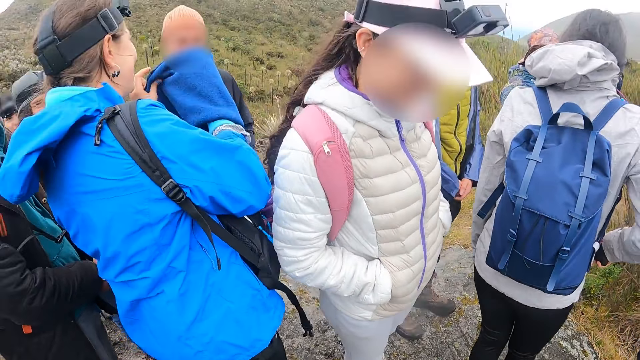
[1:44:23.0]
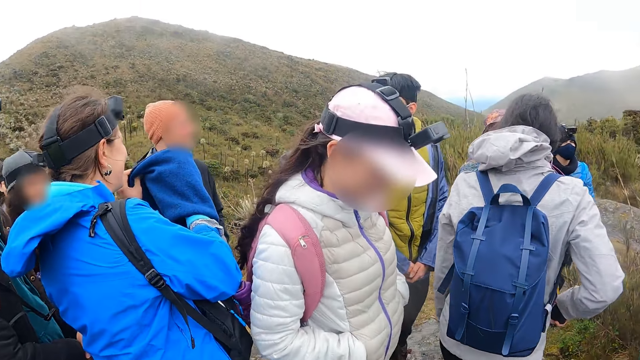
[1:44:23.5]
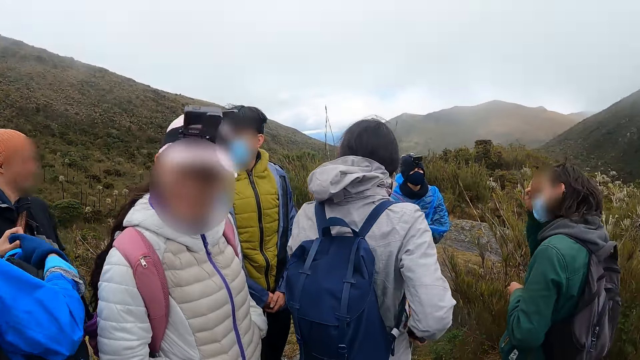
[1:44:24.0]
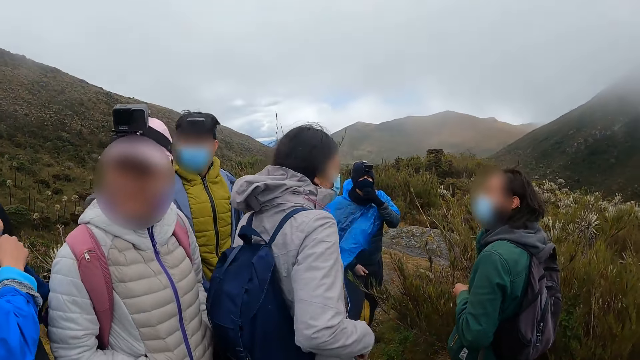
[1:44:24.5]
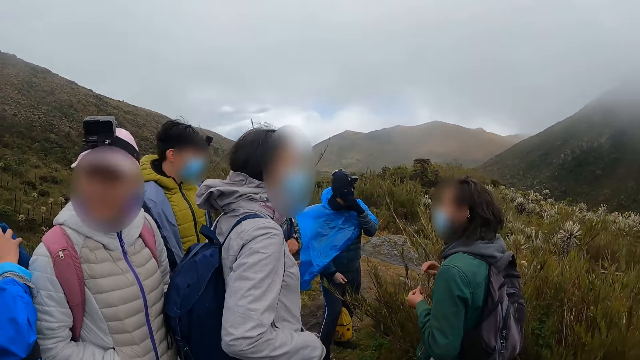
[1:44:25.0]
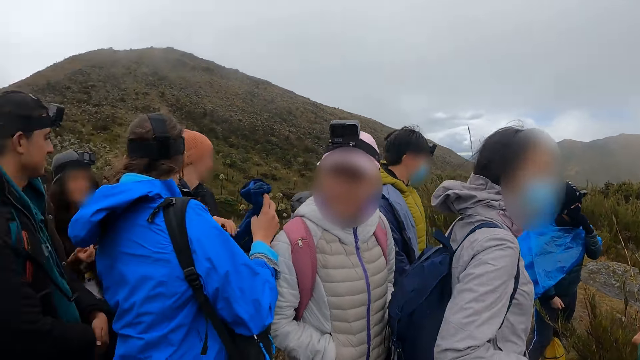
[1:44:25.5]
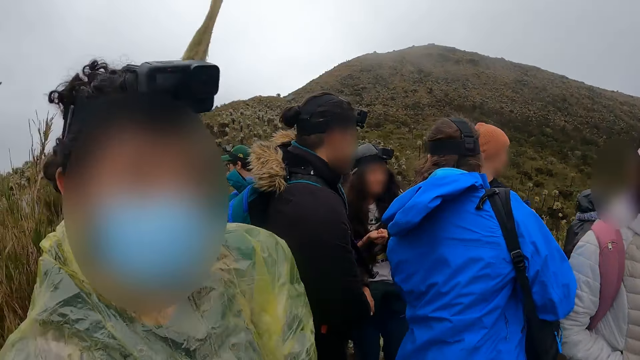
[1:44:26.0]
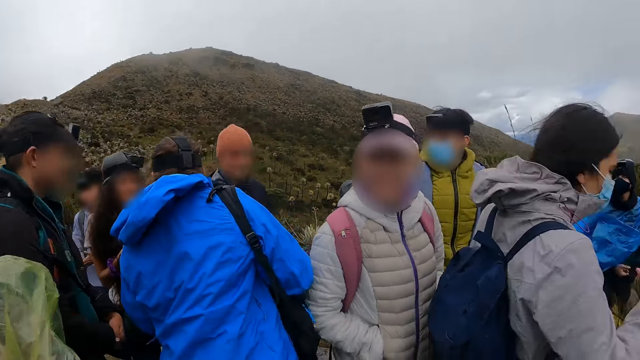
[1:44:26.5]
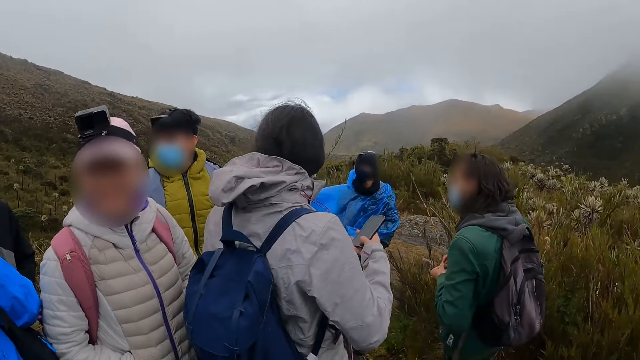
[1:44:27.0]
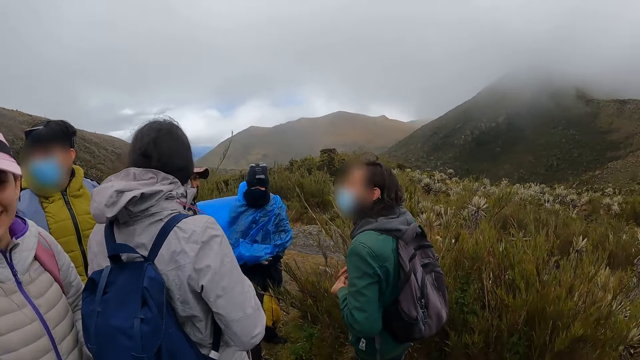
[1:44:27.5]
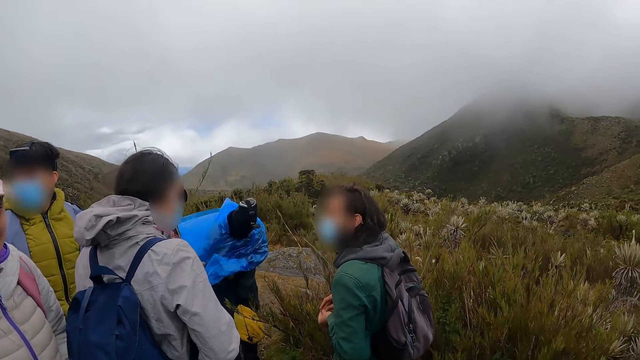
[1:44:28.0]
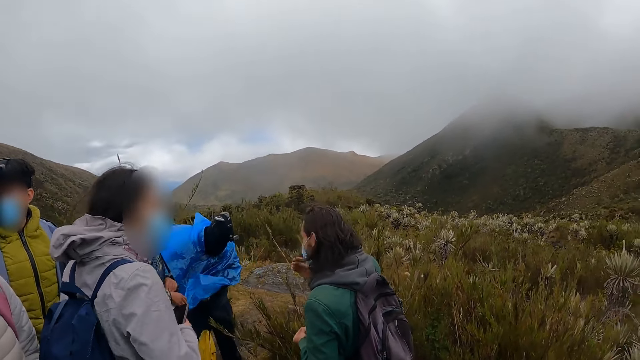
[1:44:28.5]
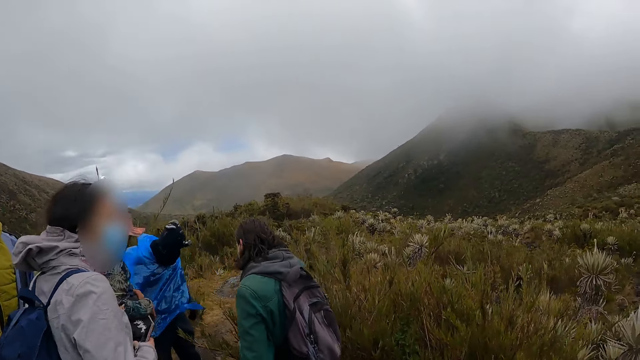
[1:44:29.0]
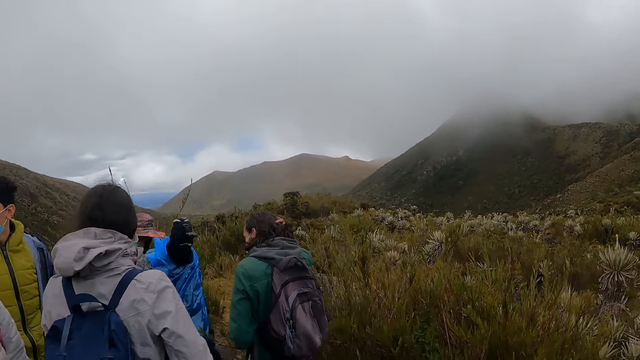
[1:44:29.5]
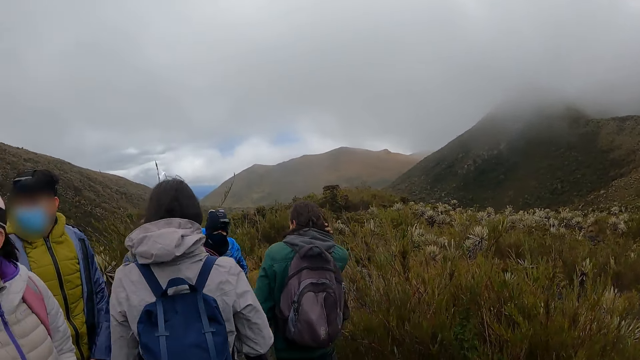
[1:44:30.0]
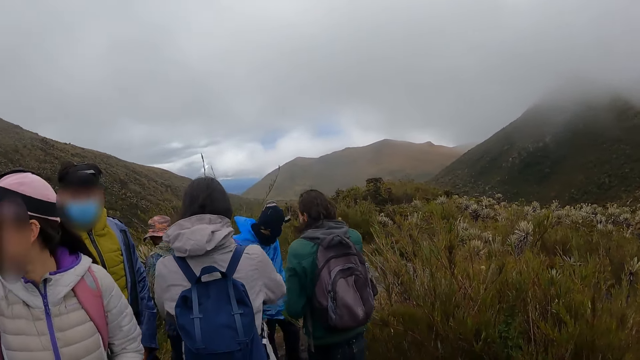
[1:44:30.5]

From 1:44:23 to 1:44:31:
A woman interacts with another woman. The camera wearer looks around.

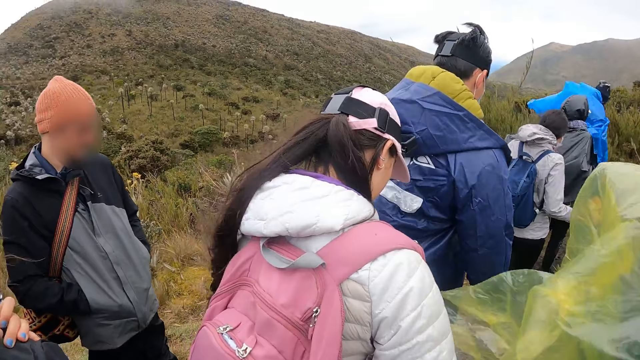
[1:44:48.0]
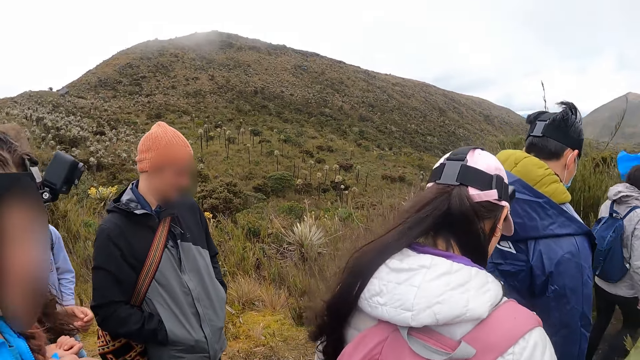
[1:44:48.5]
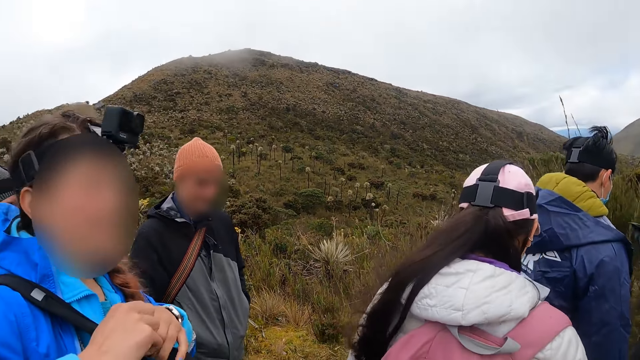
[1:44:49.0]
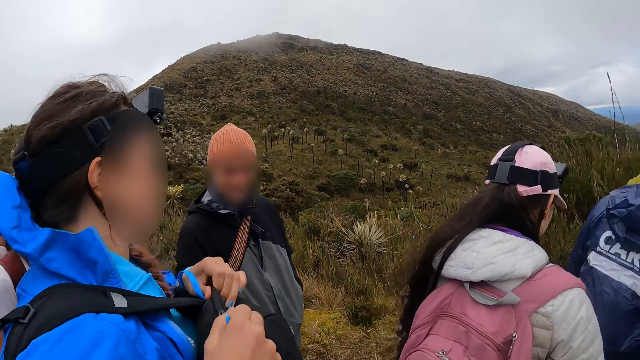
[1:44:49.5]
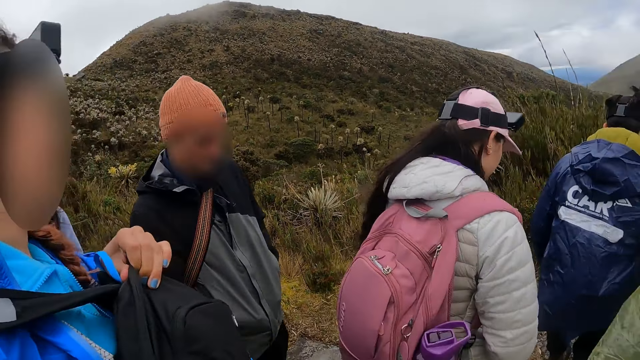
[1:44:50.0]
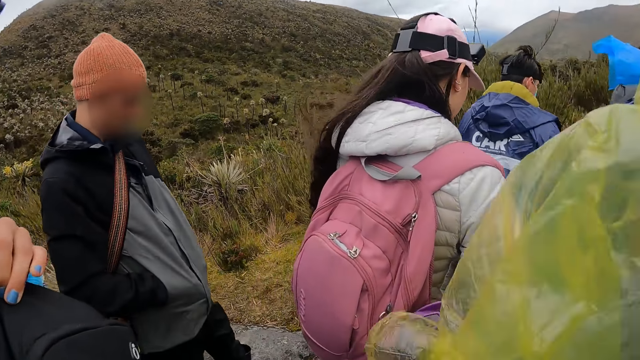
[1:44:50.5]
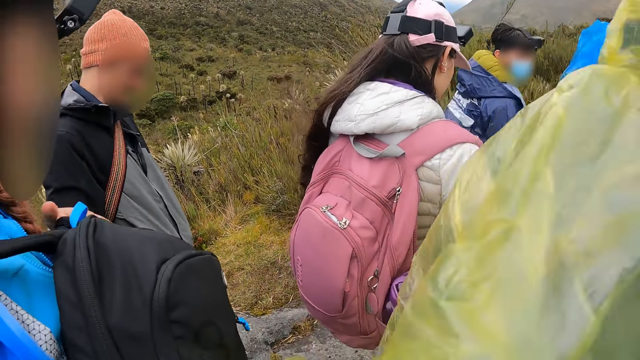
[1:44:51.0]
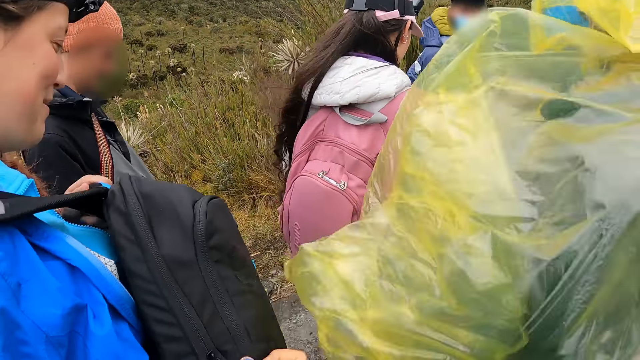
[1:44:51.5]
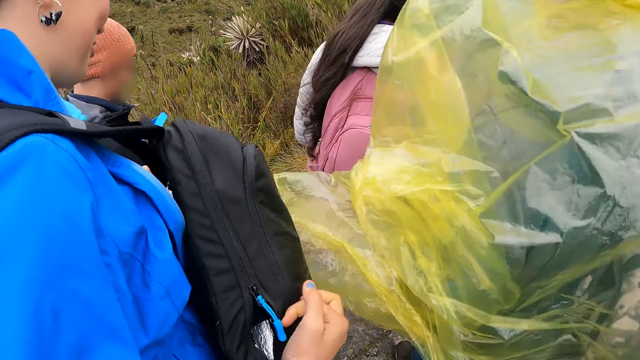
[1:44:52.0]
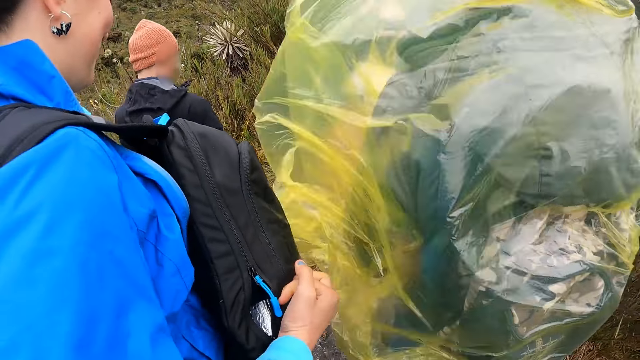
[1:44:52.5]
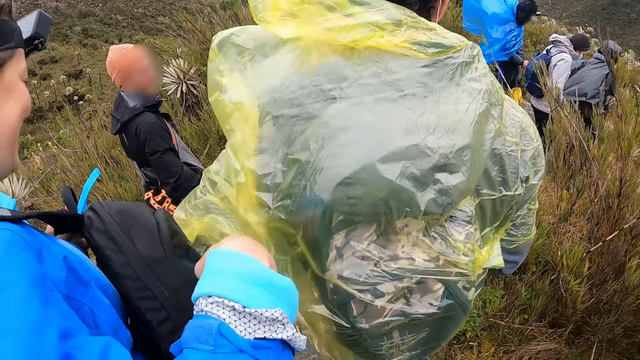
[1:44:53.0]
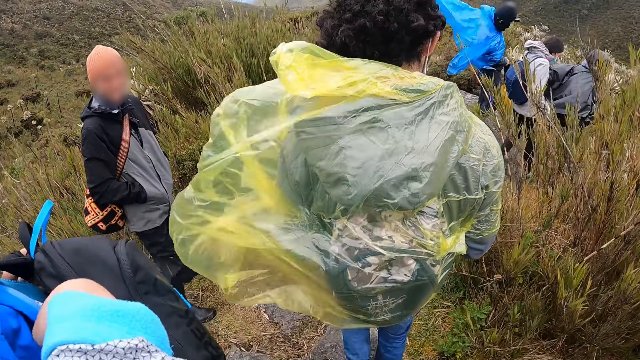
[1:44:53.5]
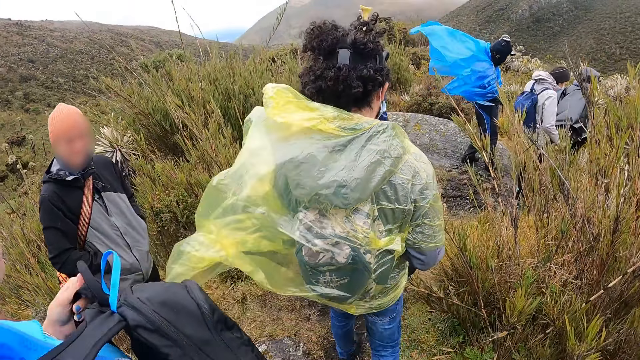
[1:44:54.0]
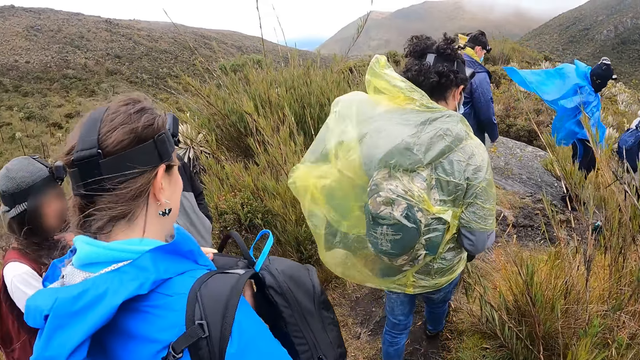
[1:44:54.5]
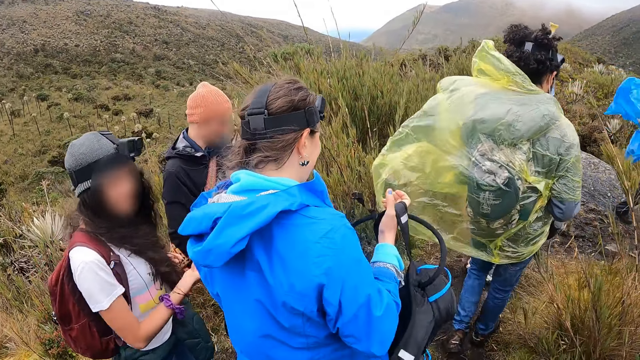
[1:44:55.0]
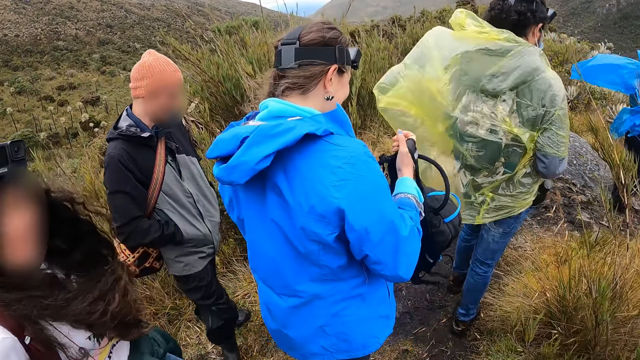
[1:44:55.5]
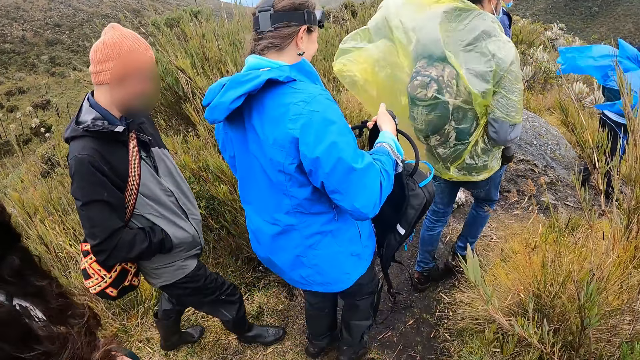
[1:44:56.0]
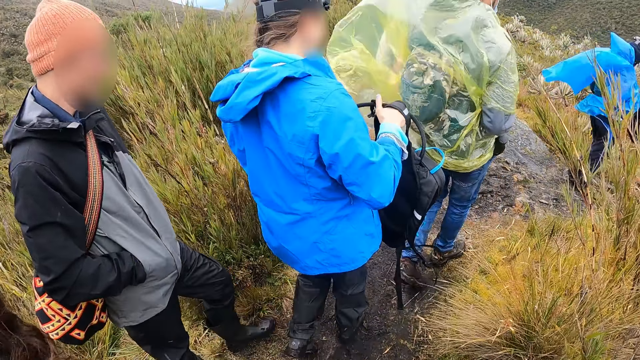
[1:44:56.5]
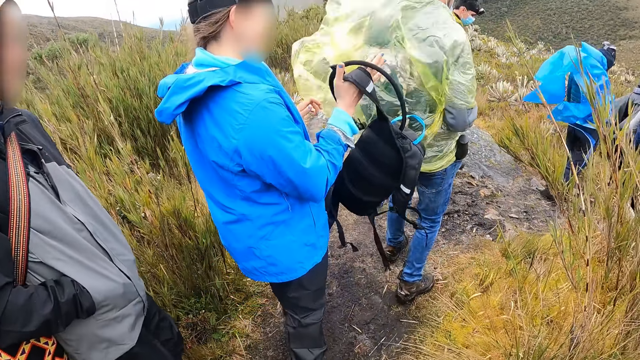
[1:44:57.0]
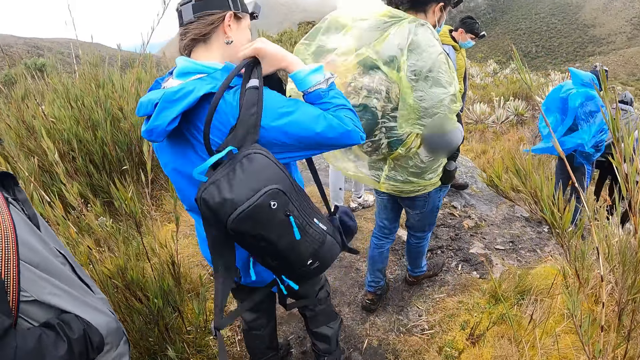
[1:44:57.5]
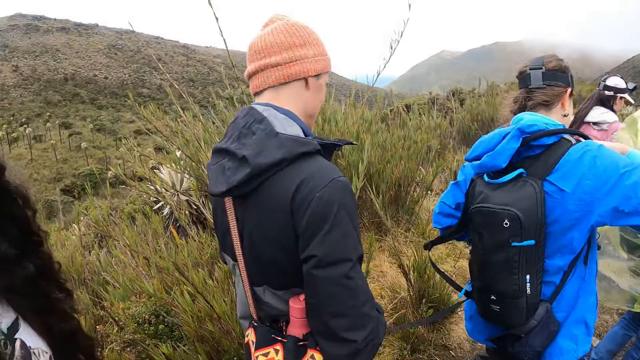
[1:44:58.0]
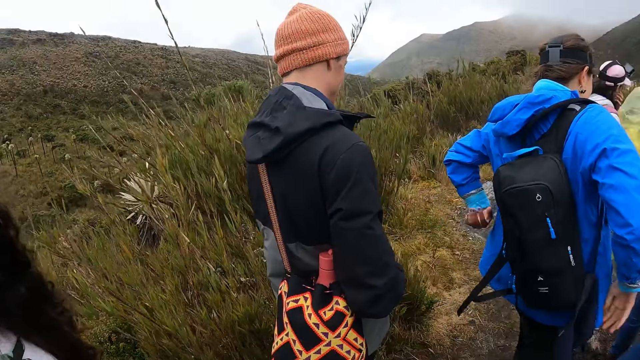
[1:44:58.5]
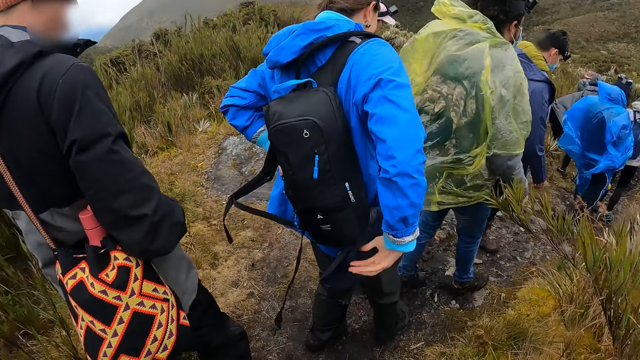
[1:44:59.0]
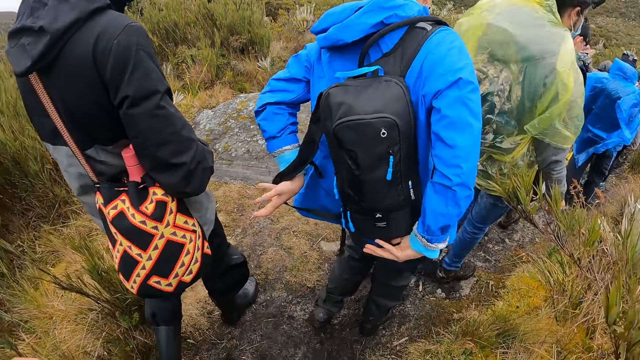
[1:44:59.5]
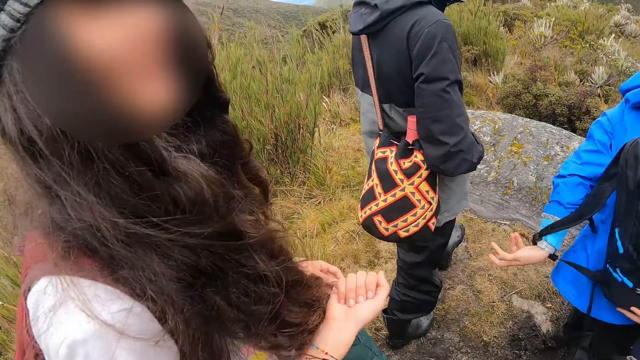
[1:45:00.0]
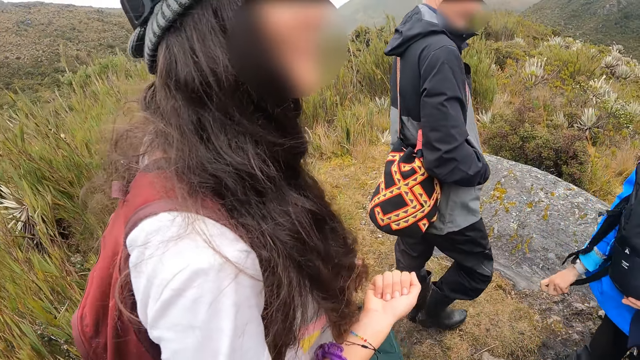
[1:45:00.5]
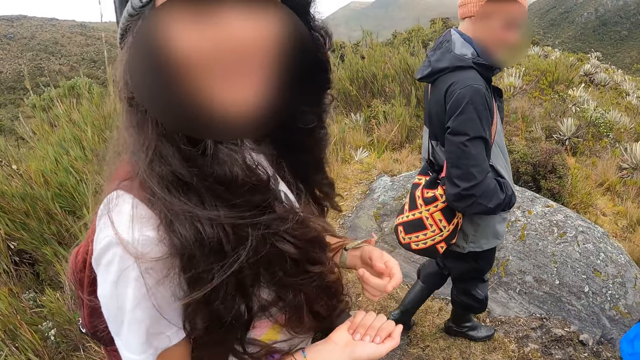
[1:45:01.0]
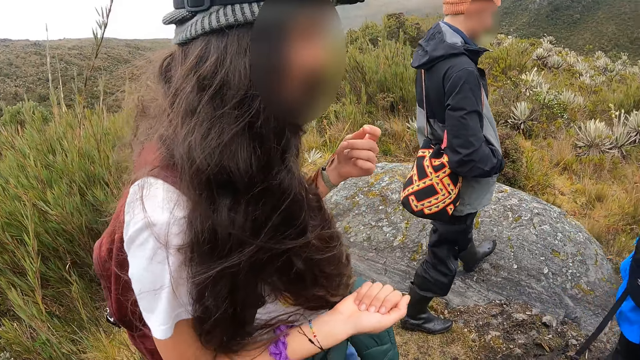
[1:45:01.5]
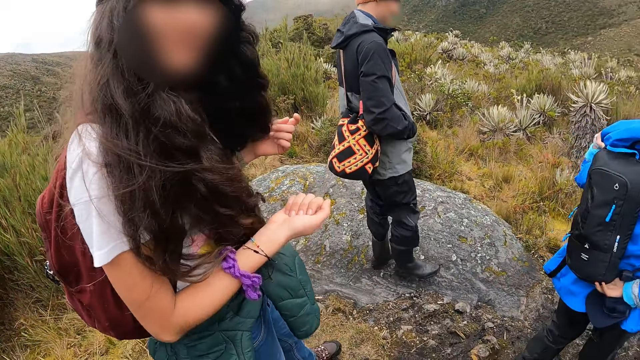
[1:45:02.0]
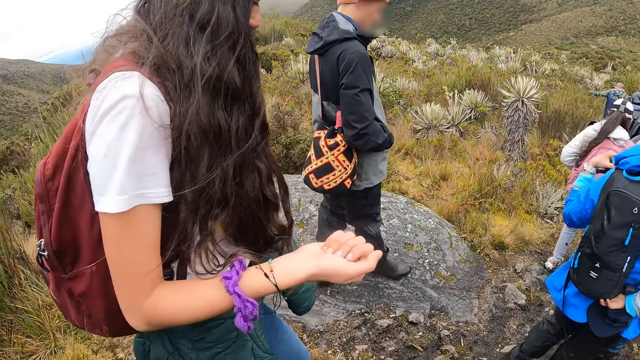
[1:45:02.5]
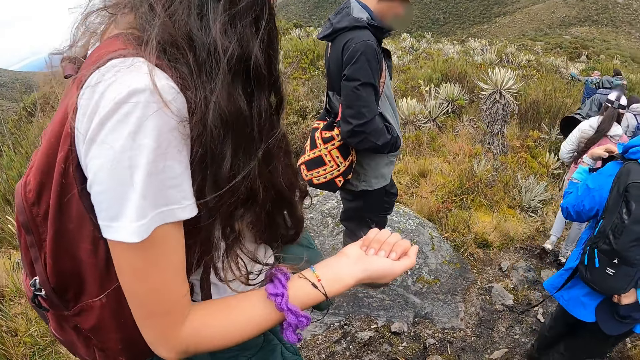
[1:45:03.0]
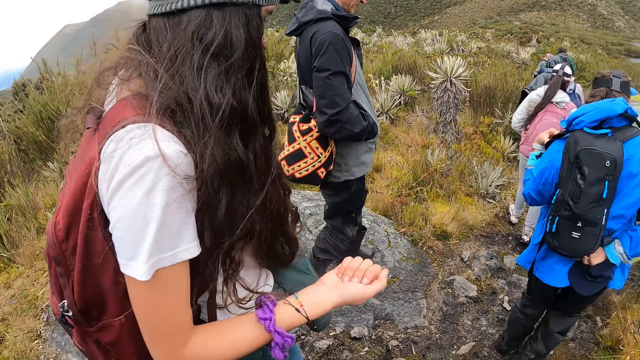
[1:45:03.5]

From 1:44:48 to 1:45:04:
The camera wearer walks around. They interact with a woman. They walk down a trail.
